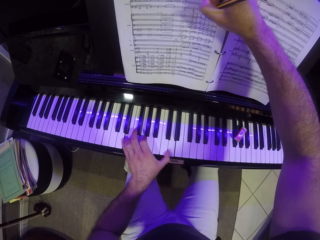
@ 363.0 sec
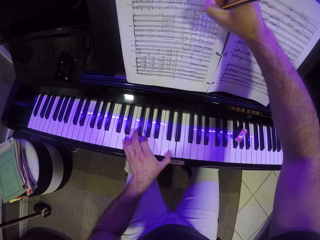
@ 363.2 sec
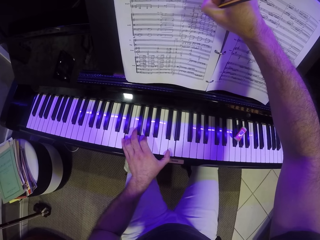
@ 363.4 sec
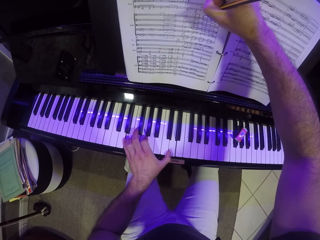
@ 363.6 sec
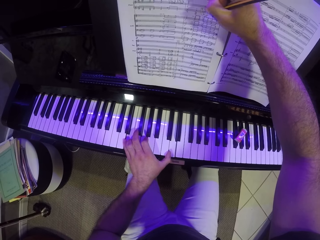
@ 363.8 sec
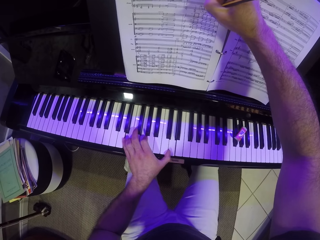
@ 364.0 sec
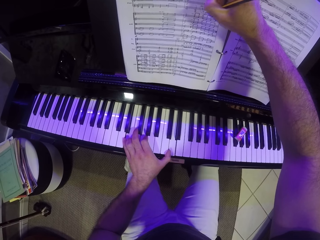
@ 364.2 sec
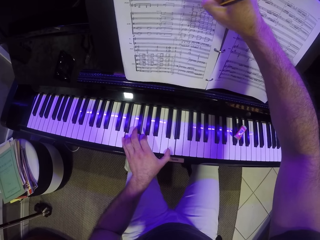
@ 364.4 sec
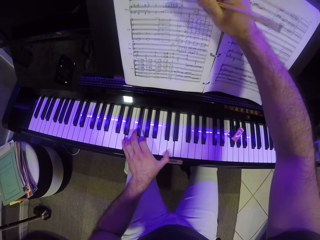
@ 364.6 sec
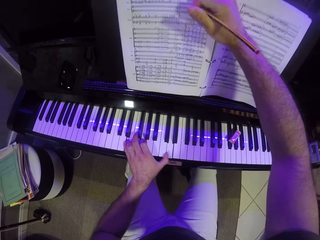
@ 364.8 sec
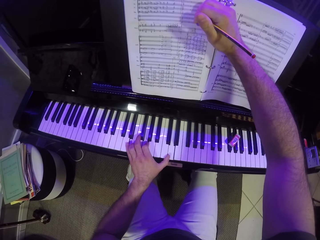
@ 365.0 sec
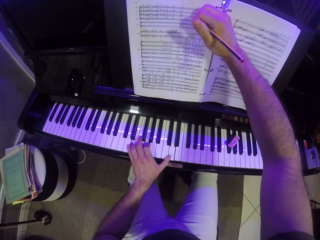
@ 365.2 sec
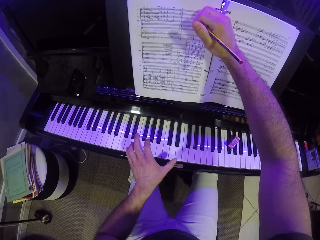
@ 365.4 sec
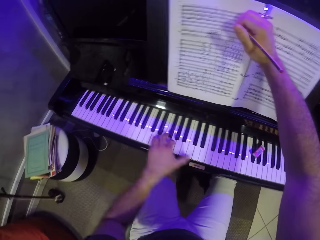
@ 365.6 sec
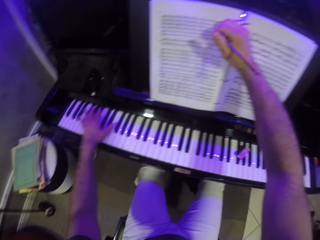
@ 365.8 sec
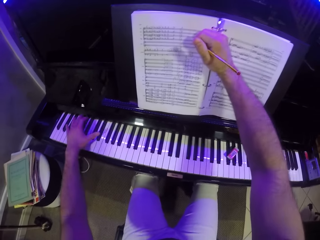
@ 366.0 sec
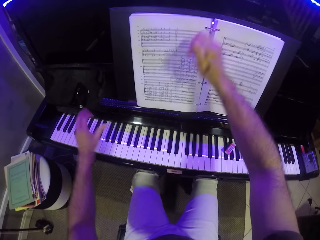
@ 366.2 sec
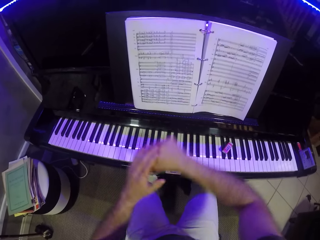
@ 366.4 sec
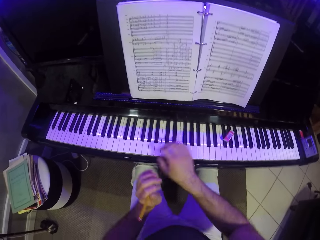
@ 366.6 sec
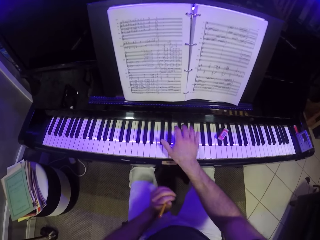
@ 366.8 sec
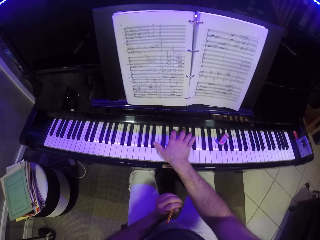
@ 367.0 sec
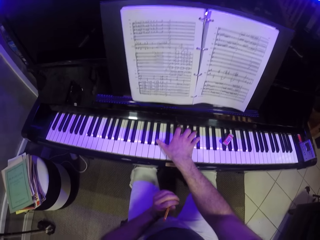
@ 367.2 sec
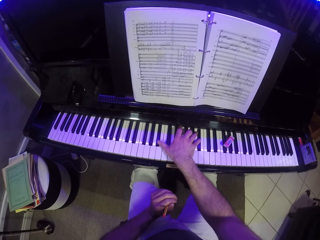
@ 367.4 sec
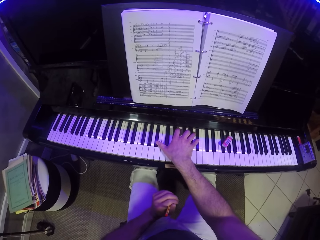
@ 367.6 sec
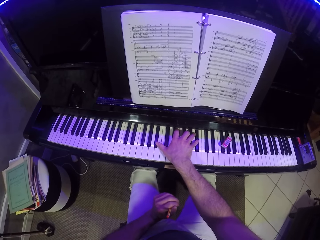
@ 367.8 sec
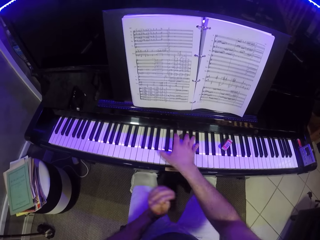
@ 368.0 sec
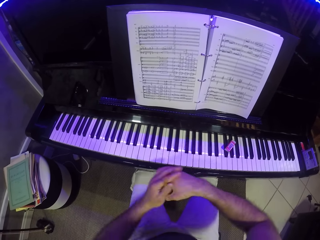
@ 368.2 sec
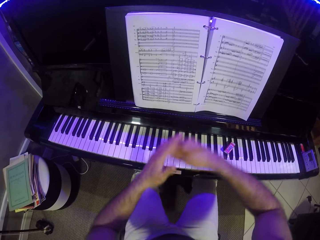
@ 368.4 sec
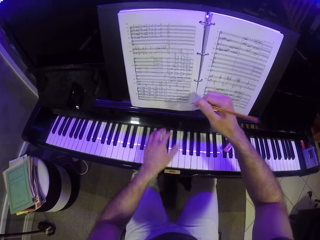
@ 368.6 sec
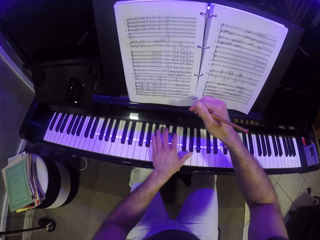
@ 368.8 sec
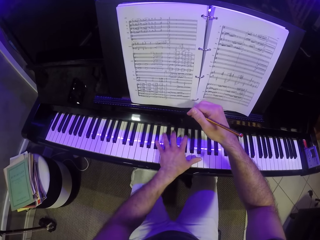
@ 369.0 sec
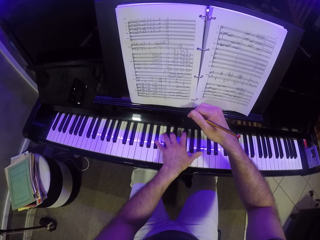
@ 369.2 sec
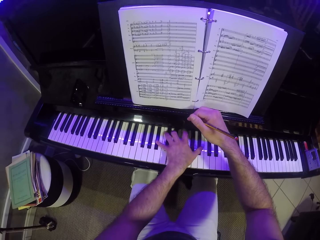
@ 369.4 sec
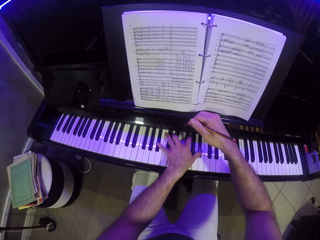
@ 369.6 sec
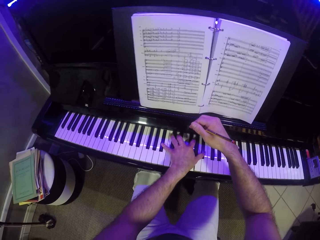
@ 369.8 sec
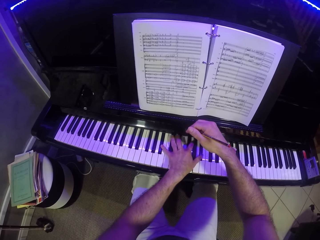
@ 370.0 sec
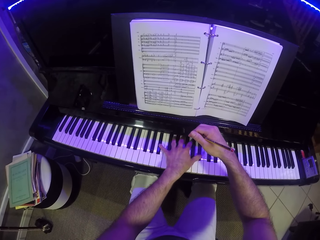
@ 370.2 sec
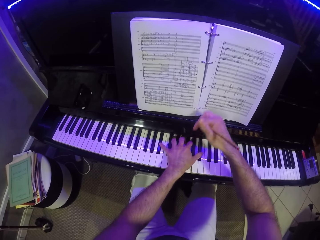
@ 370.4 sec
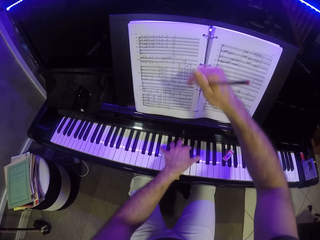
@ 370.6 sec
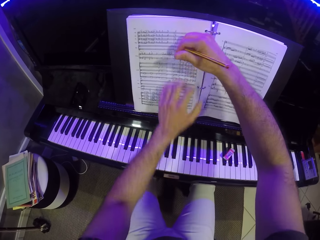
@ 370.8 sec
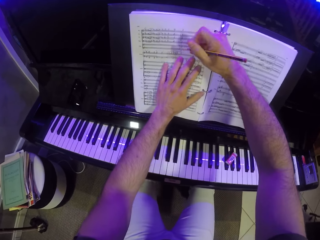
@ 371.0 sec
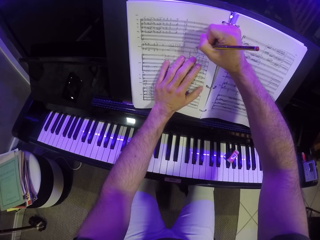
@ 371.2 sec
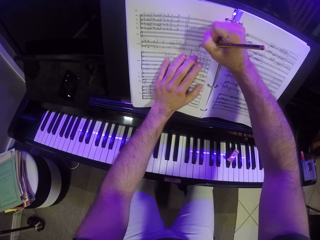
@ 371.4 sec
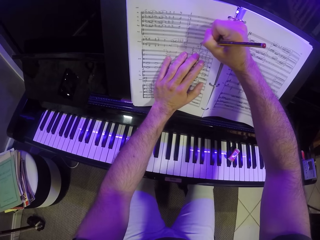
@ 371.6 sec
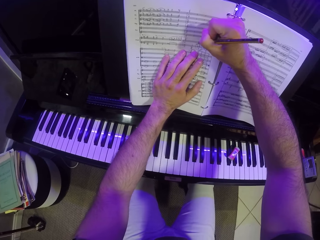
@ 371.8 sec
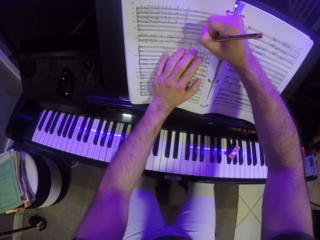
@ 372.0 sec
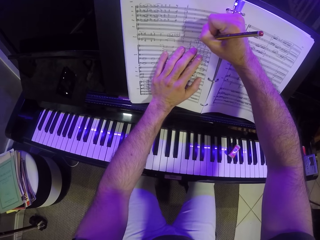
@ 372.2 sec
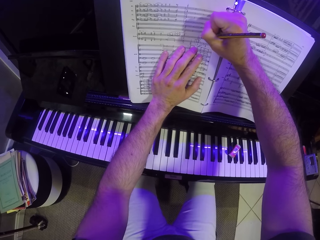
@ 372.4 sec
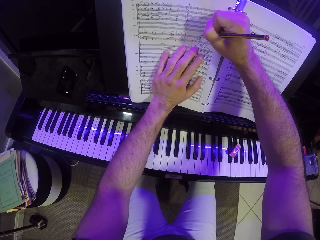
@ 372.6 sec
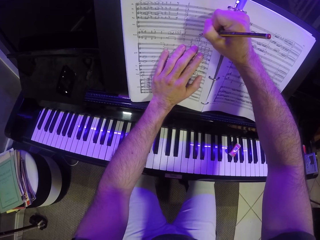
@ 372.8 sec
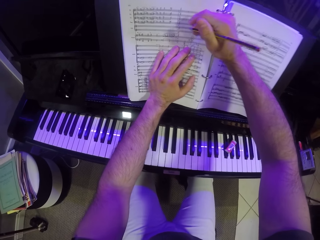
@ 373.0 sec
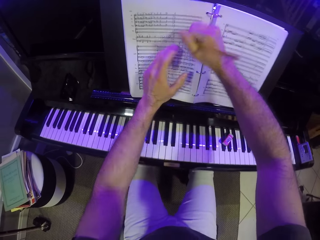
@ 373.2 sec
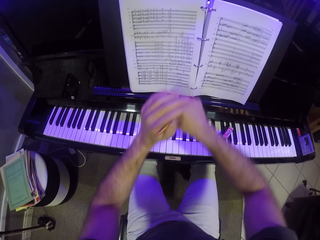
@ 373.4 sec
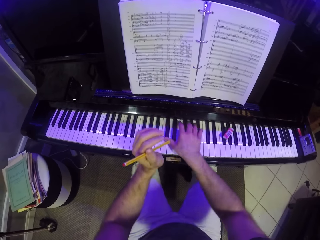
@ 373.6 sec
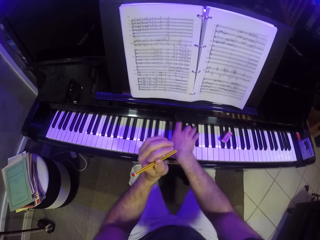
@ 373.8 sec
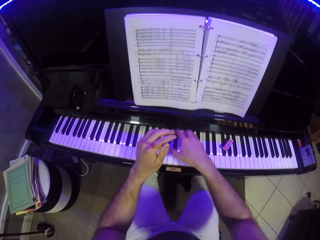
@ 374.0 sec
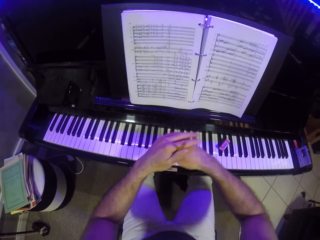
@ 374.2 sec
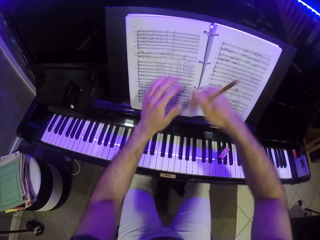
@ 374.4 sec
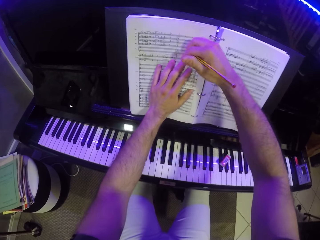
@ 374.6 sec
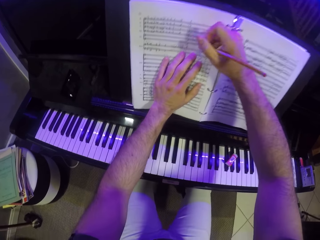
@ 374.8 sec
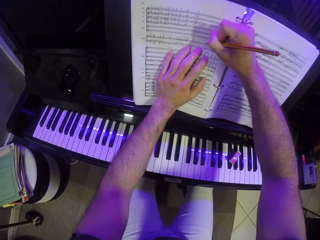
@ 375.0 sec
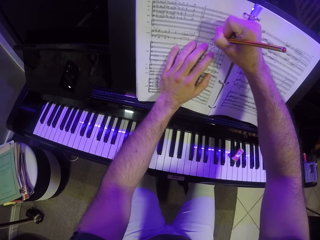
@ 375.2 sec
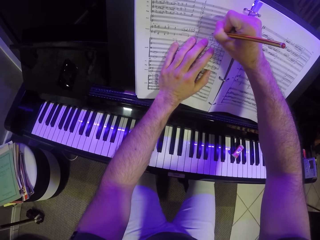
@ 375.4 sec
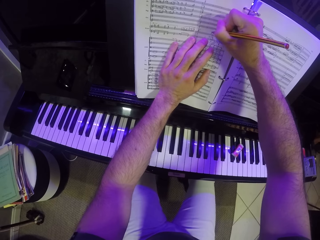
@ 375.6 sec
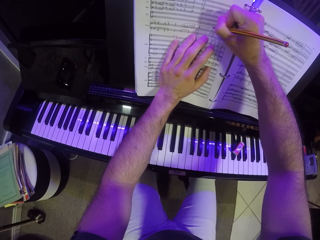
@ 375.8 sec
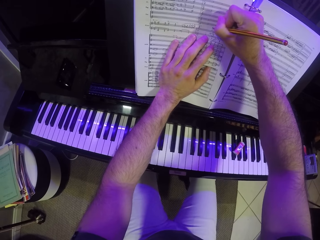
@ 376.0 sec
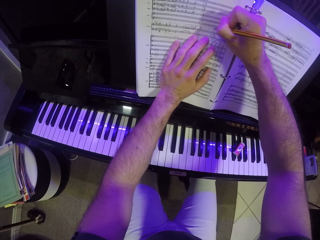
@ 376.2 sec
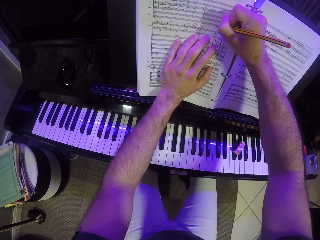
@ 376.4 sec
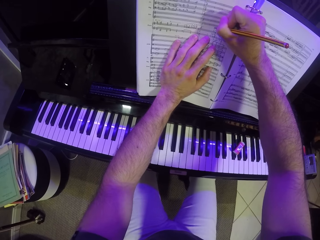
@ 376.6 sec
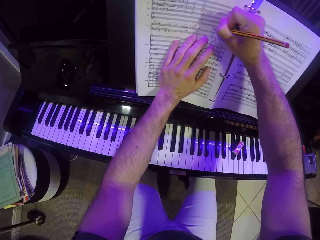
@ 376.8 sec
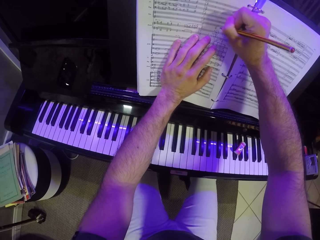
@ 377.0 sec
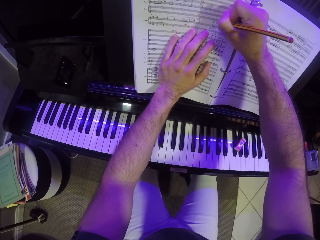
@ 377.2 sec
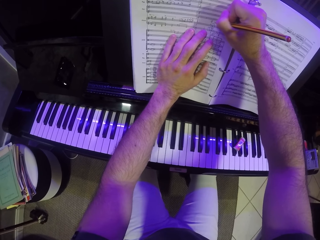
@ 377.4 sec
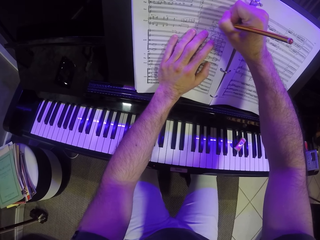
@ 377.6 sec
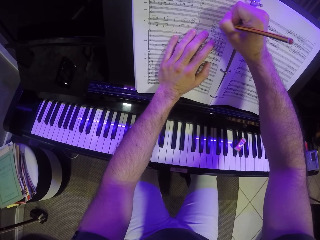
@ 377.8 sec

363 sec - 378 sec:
The camera wearer rests his right hand on the music manuscript. He takes his right hand off the music manuscript and takes his left hand off the piano. He passes the pencil from his right hand to his left hand. He plays the piano with his right hand. He takes the pencil from his left hand with his right hand. He plays the piano with his left hand. He takes his left hand off the piano and places his left hand on the music manuscript. He writes on the music manuscript with the pencil in his right hand. He takes both hands off the music manuscript. He takes the pencil from his right hand with his left hand. He plays the piano with his right hand. He takes his left hand off the piano. He takes the pencil from his left hand with his right hand. He places his left hand on the music manuscript. He writes on the music manuscript with the pencil in his right hand.

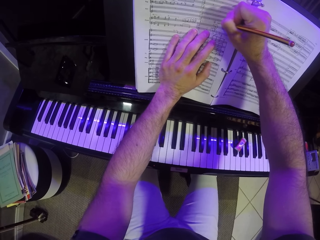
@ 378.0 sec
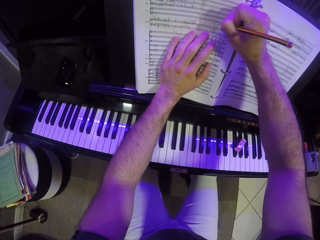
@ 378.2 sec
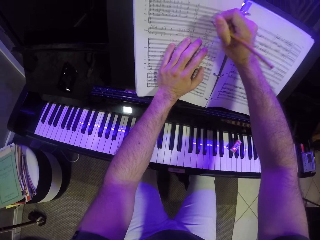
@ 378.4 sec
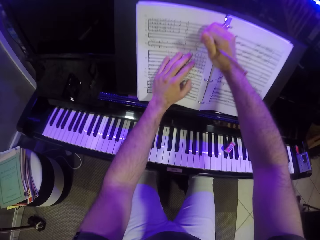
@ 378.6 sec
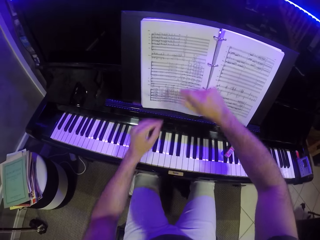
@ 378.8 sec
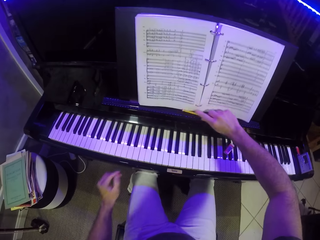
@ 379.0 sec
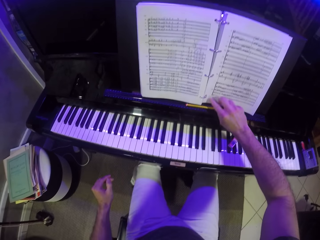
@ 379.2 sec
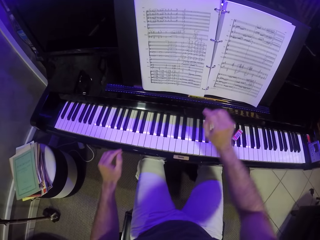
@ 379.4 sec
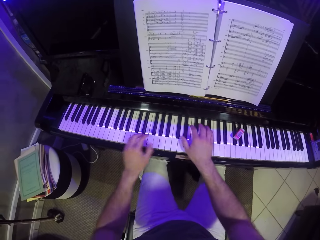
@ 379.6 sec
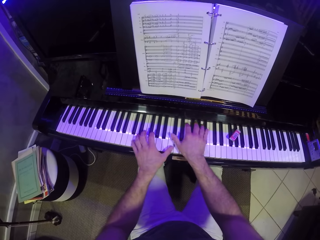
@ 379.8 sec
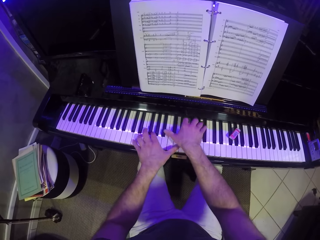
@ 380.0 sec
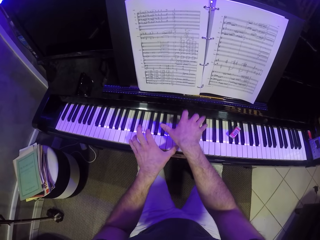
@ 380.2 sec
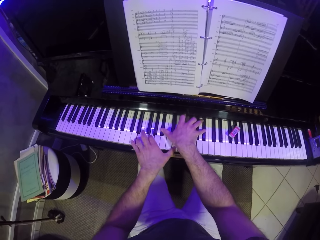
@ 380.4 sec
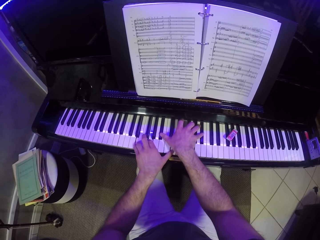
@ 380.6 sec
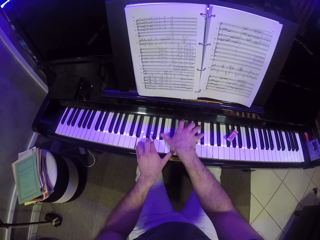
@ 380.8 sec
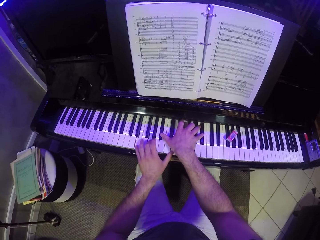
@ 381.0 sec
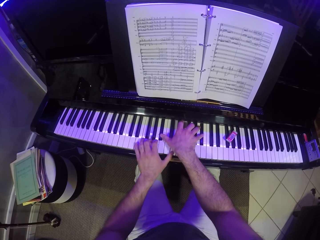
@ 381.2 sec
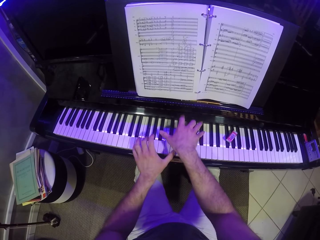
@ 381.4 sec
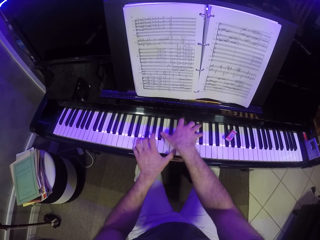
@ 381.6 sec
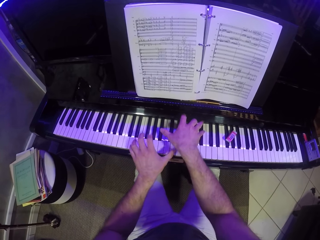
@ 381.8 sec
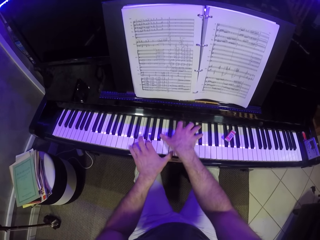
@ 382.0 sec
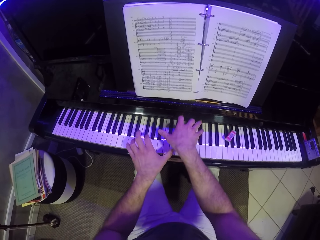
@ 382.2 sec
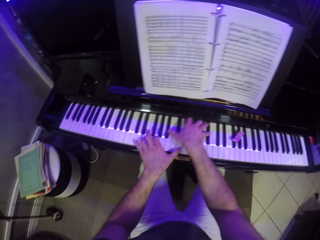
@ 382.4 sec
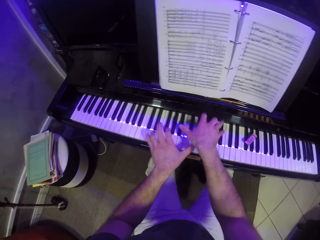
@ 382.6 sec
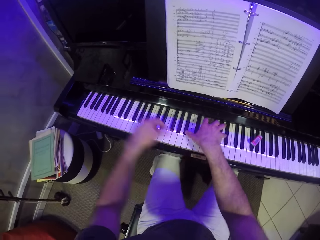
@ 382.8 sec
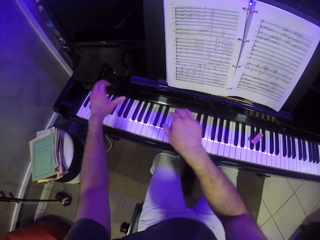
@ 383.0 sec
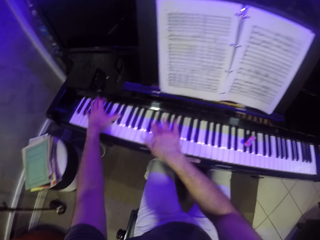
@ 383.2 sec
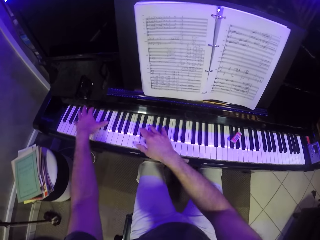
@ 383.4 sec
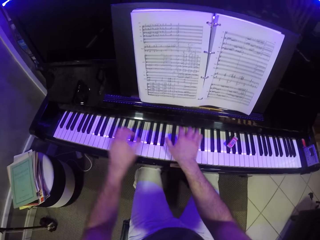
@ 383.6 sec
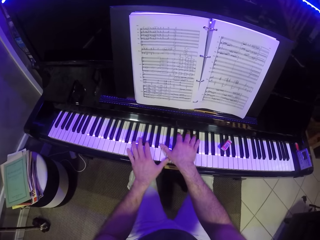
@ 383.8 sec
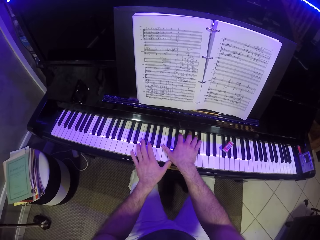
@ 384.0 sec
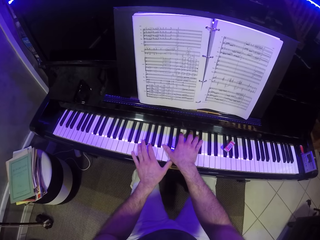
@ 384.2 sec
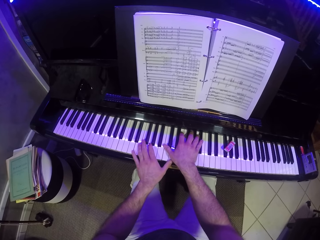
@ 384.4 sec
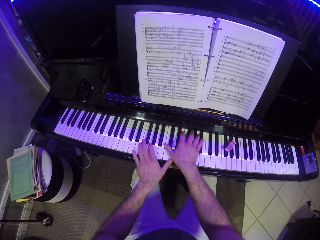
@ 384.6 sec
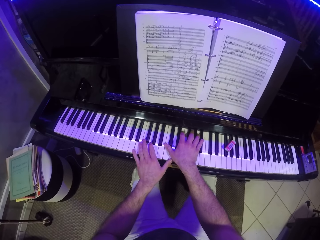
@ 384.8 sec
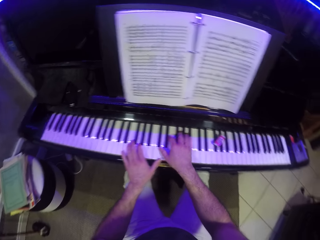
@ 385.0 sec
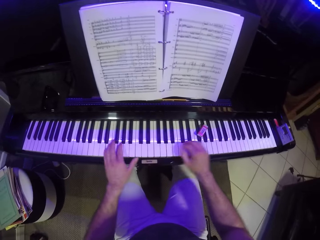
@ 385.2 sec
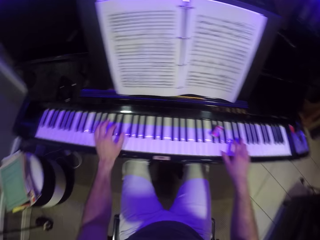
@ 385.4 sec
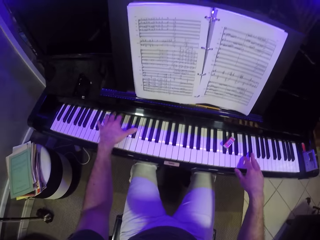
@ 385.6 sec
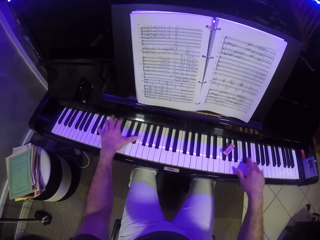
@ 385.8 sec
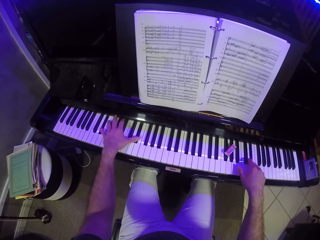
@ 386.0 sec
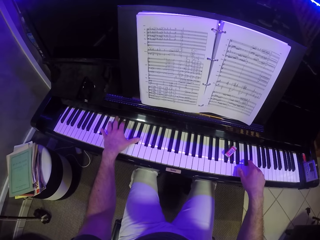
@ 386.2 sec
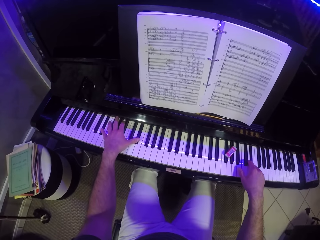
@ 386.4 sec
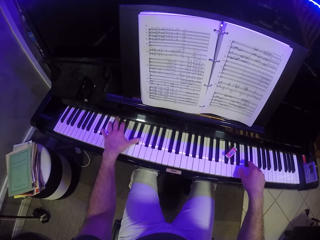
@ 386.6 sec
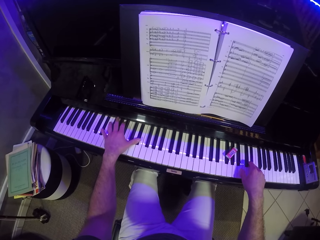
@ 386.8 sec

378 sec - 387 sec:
The camera wearer takes both hands off the piano. He drops the pencil on the piano with his right hand. He plays the piano with both hands.
